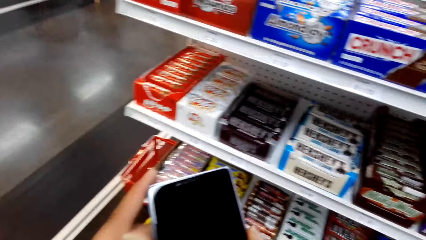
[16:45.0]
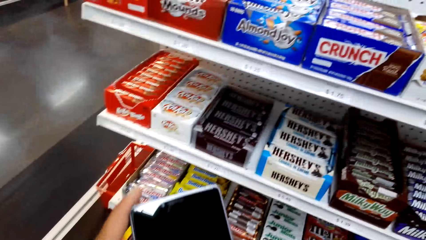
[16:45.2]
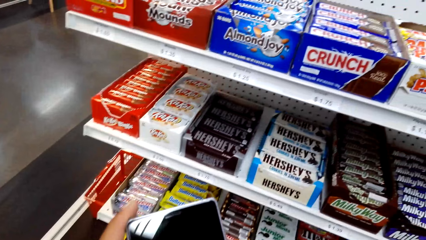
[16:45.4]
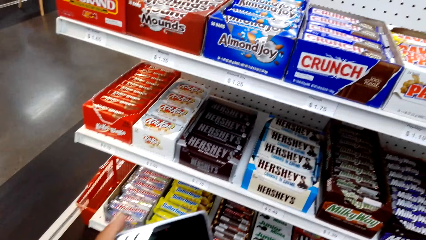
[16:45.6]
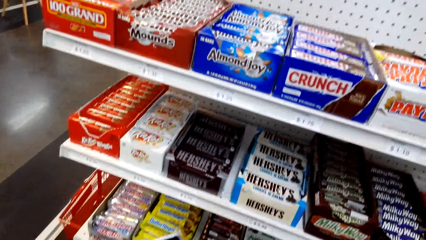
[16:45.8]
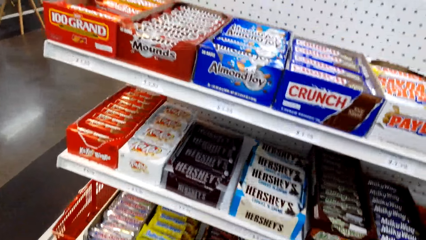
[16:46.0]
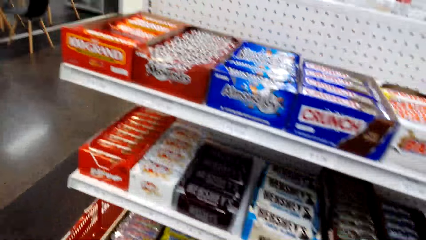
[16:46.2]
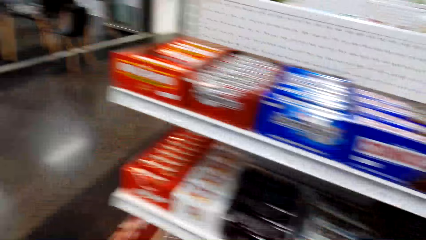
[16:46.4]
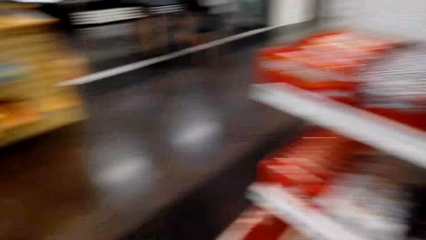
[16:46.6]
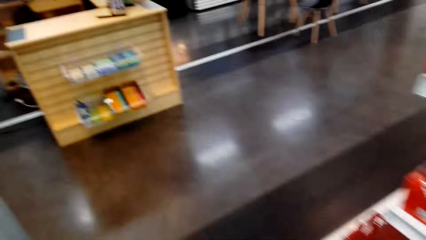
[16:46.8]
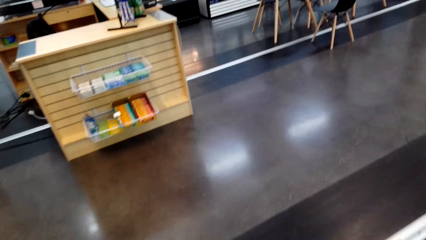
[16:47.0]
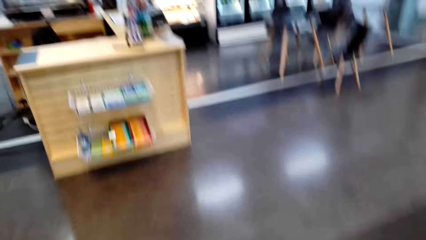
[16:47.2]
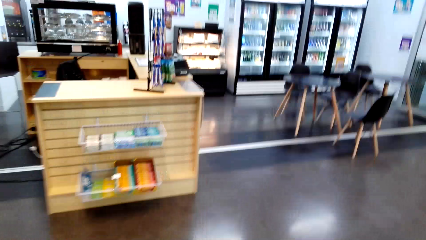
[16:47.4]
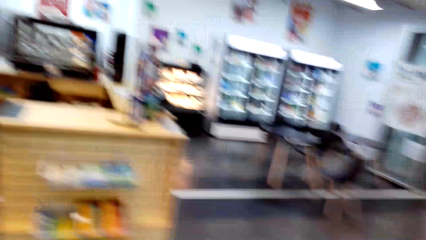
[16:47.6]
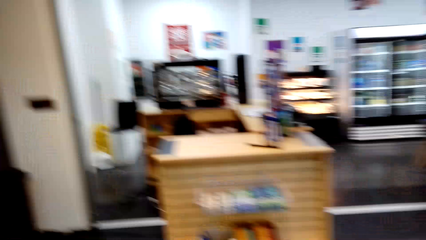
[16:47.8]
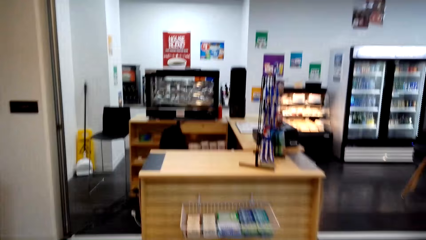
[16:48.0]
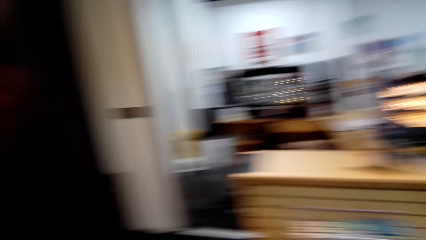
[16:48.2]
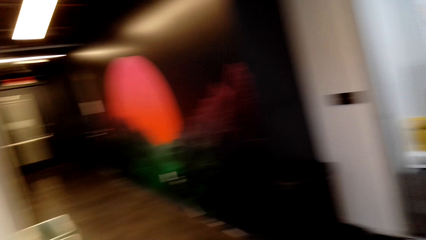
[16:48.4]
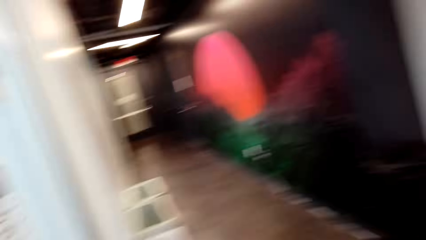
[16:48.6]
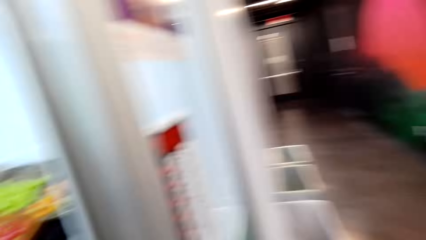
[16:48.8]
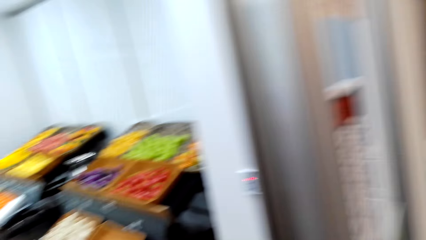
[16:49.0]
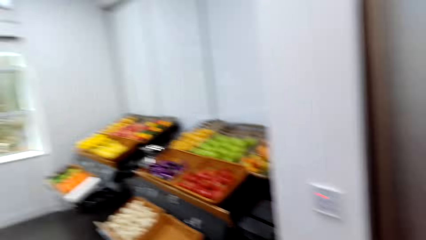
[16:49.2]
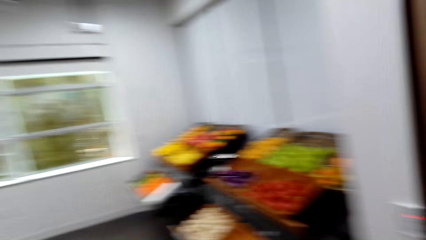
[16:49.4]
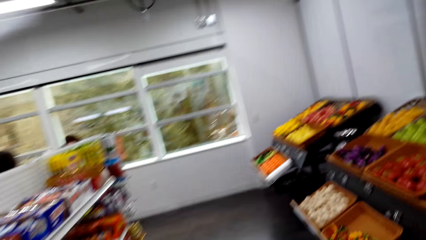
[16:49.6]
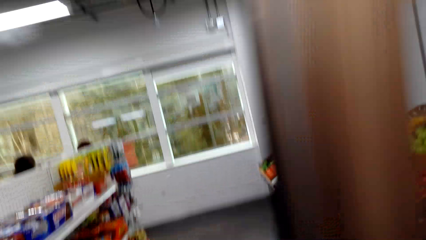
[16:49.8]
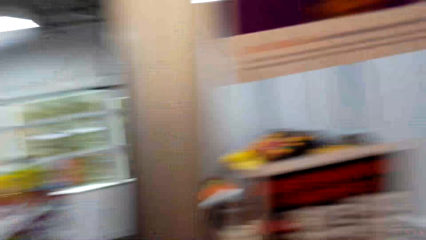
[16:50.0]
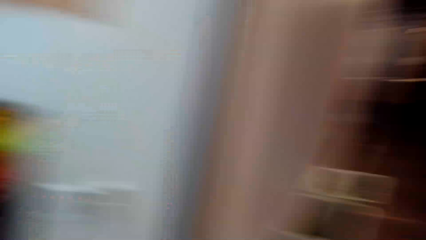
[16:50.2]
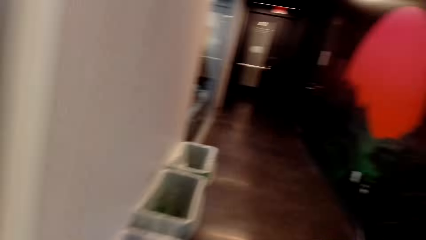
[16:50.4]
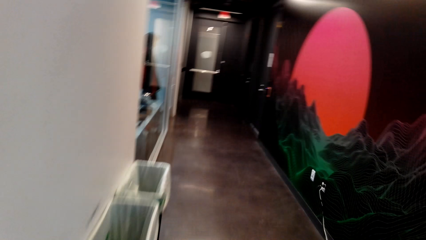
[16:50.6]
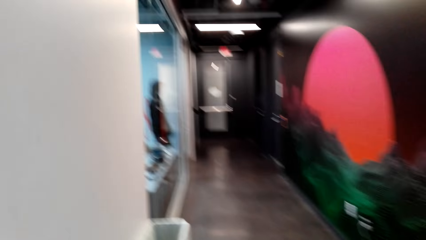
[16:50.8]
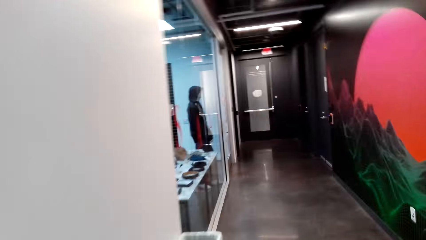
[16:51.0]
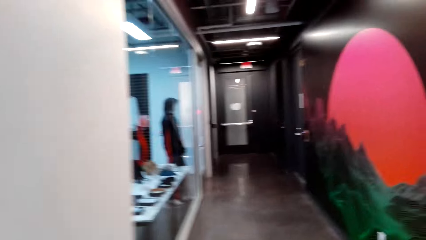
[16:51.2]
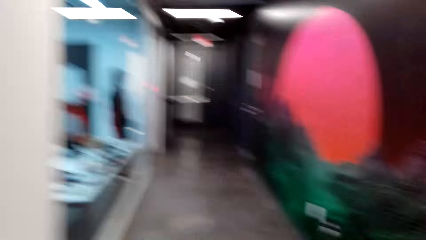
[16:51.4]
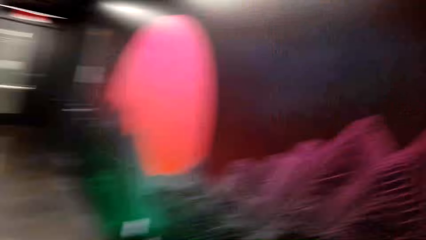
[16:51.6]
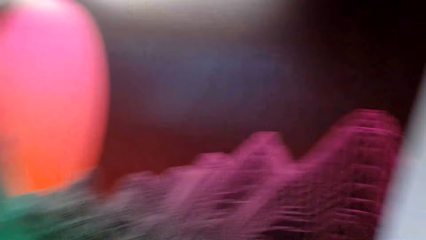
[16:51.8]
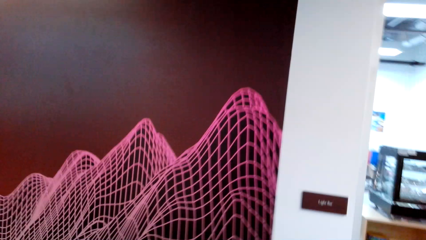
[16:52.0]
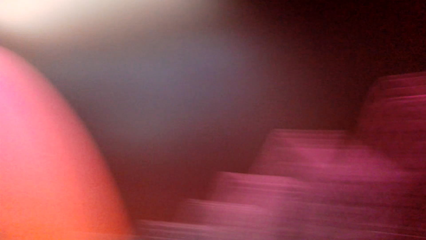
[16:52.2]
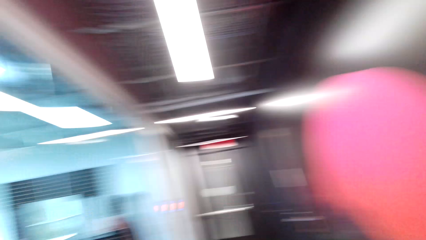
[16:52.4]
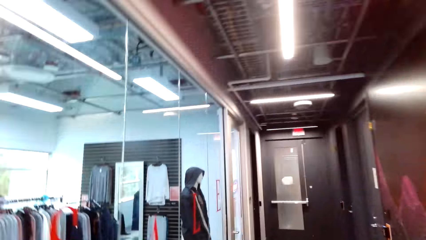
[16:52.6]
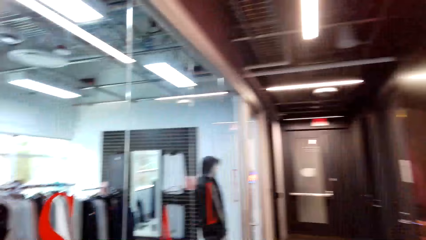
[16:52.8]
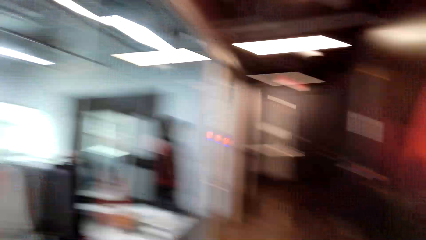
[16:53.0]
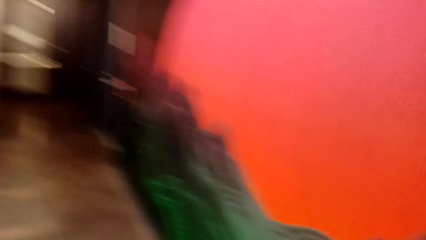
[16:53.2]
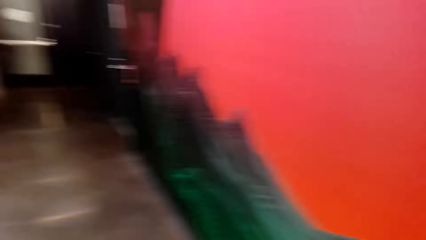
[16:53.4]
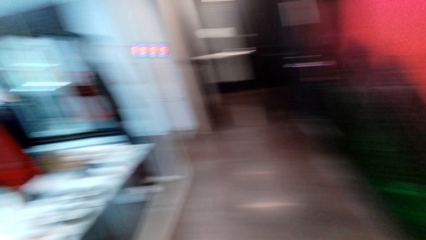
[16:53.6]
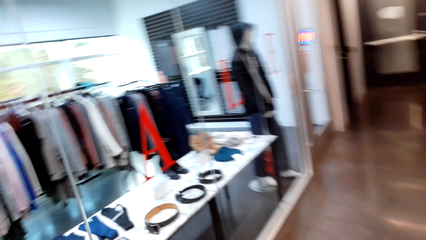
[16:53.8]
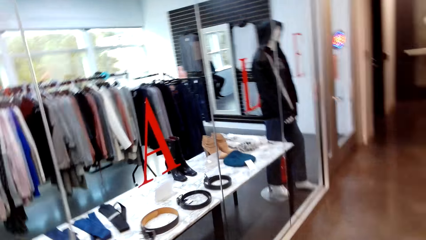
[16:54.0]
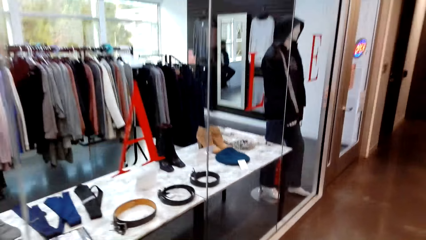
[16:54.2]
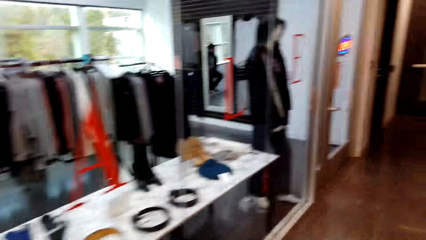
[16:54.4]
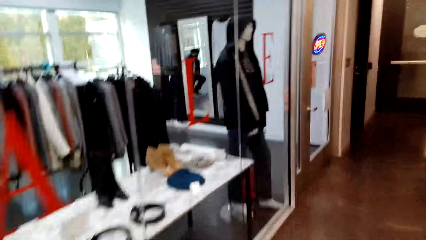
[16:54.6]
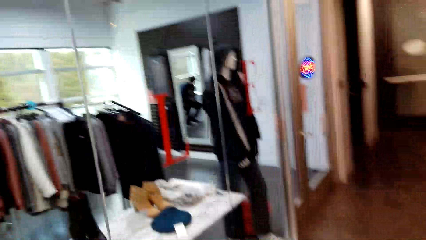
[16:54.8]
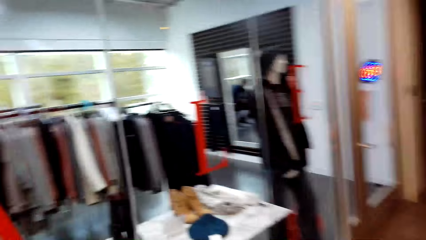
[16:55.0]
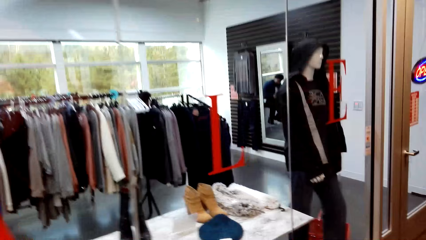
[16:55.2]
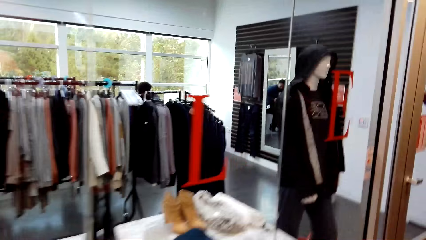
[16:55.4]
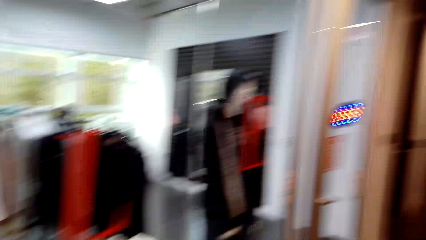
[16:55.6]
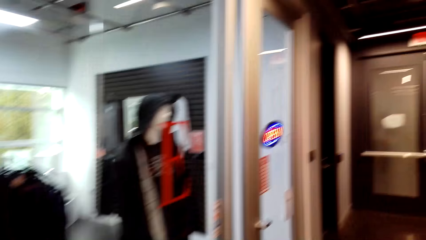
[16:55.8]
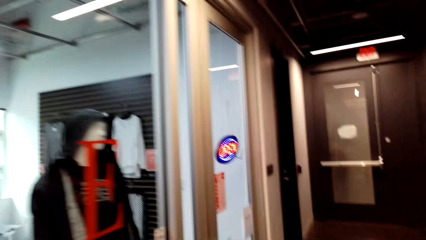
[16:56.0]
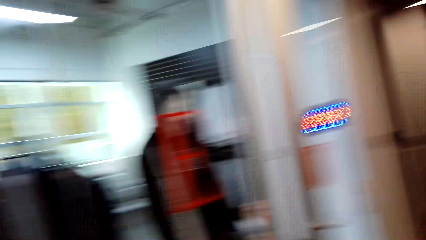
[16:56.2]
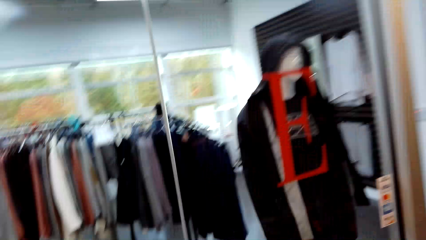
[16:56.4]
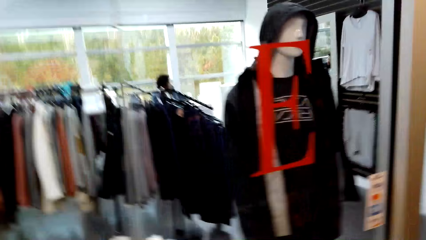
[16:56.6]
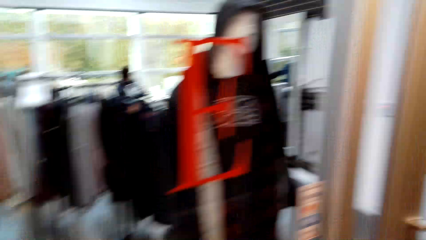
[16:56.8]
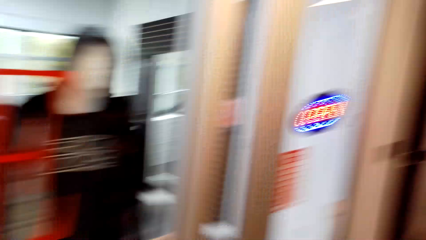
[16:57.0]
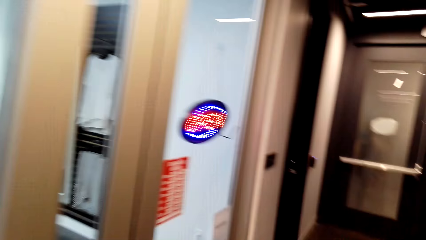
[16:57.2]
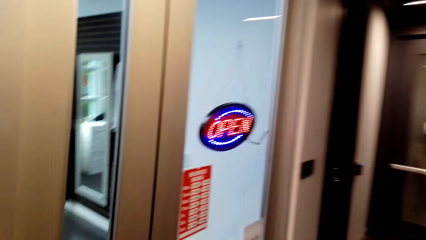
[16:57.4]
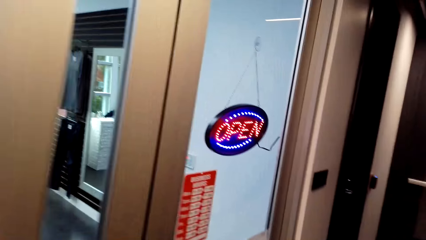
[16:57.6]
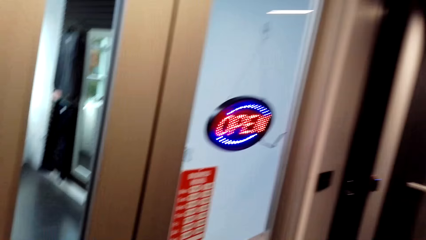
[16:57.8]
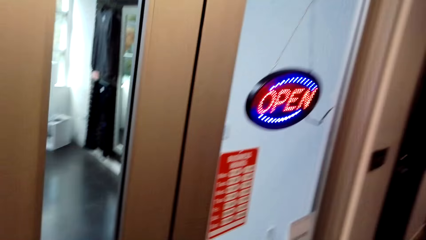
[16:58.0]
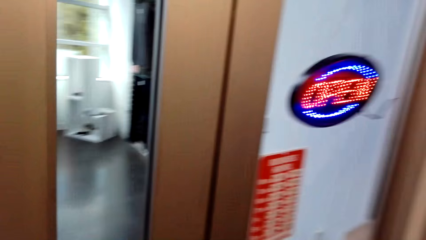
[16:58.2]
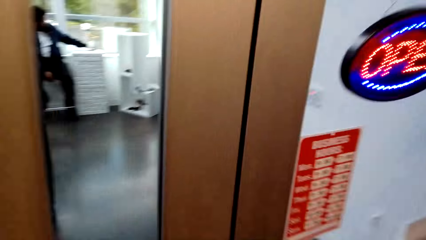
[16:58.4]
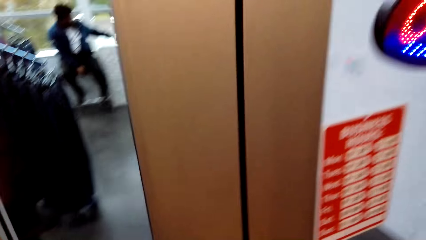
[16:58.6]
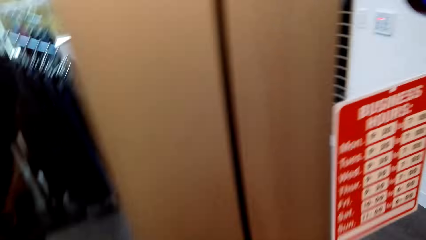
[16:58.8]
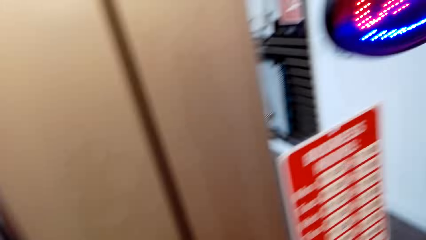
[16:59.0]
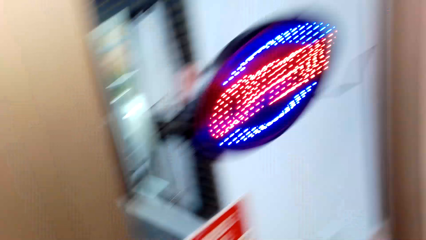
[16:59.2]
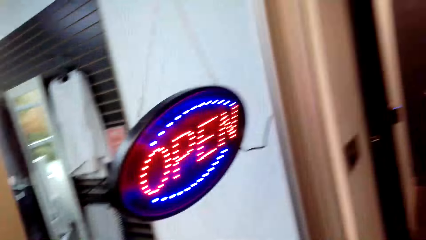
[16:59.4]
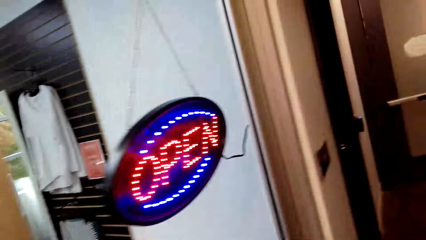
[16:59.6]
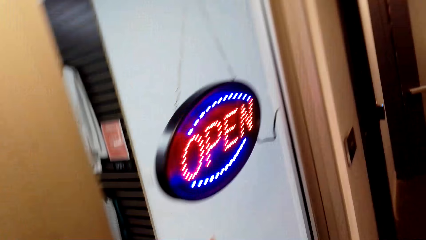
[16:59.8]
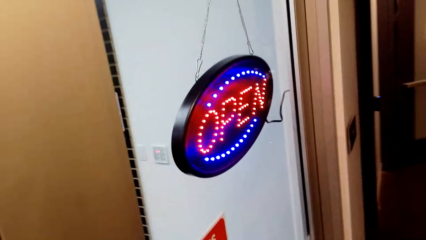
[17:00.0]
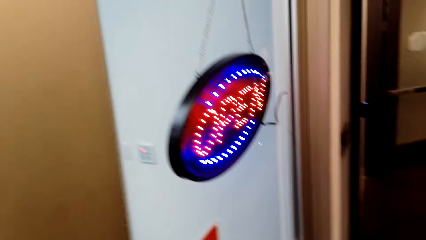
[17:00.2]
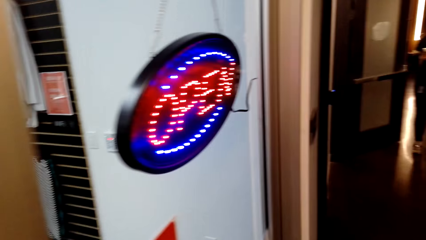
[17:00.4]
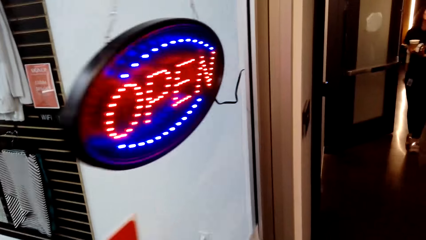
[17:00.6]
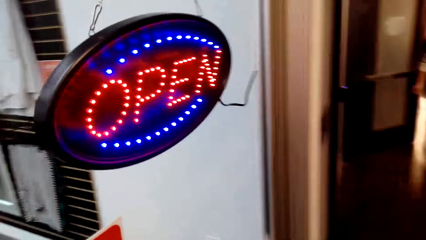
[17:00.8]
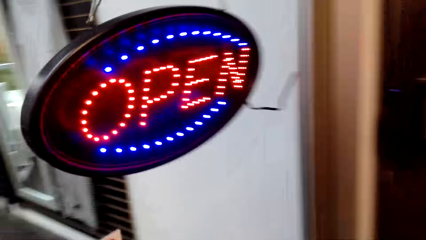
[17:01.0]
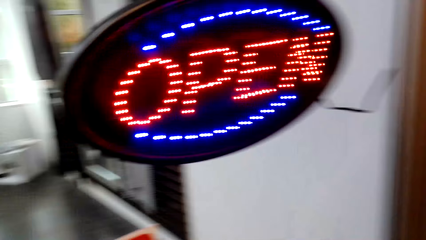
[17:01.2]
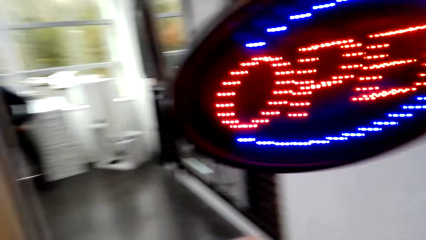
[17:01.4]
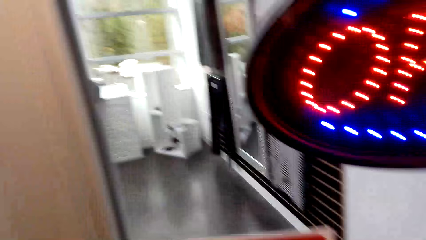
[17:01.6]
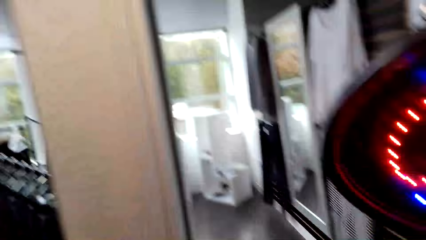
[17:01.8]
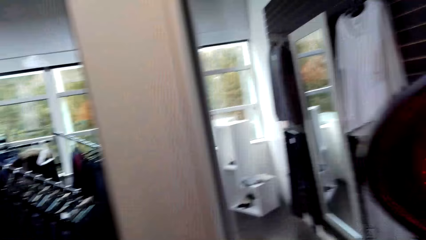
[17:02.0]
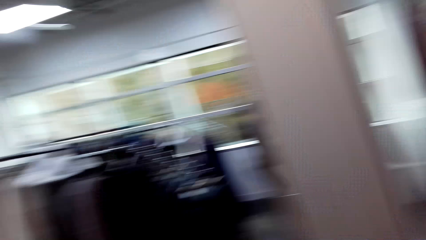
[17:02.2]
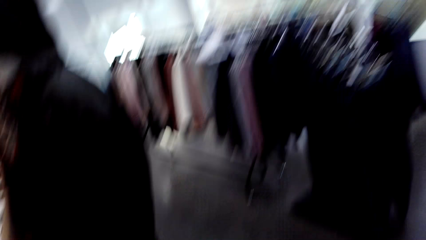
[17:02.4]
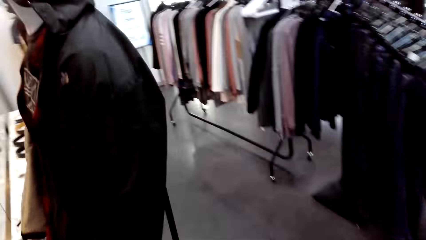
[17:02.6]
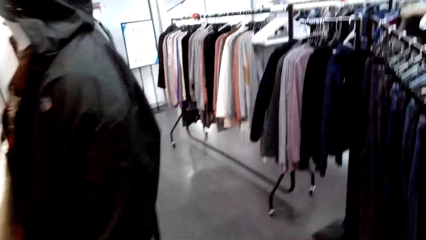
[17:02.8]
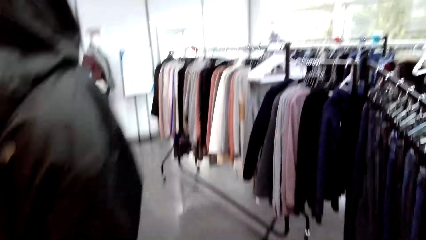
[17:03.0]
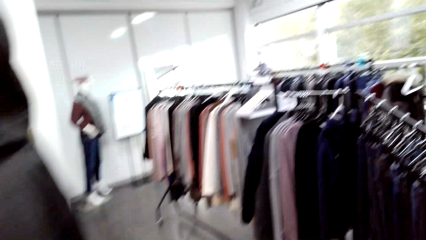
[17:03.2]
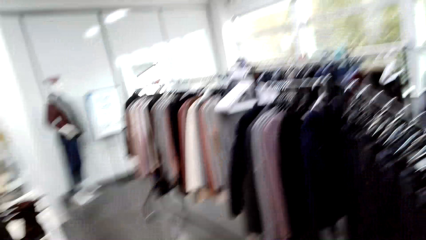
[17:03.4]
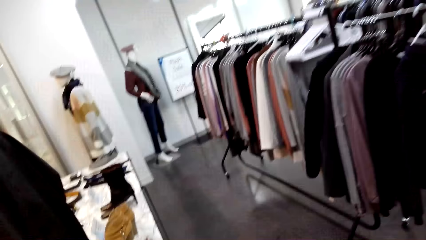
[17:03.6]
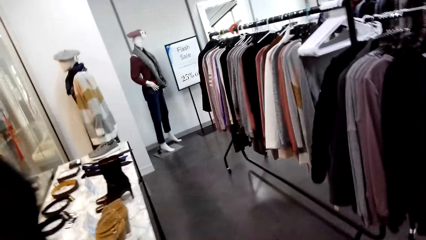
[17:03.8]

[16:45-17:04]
The camera wearer stares at the phone. They operate the phone. They walk in the supermarket. They talk. They look around. They walk in the mall. They talk. They open a door. They walk around a boutique.
